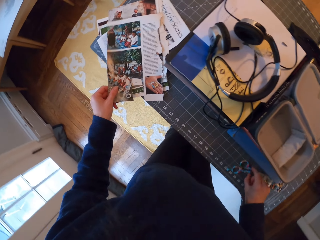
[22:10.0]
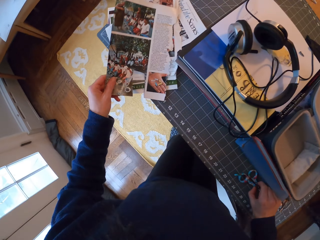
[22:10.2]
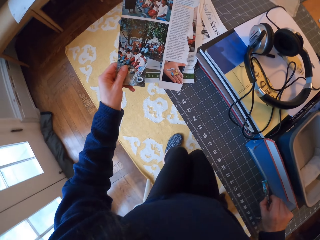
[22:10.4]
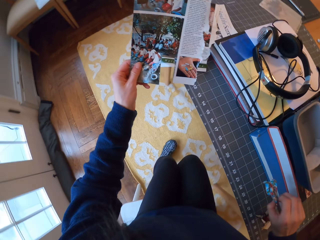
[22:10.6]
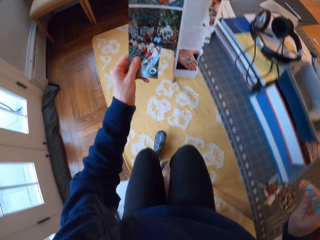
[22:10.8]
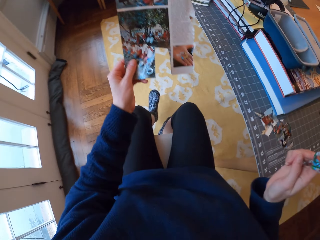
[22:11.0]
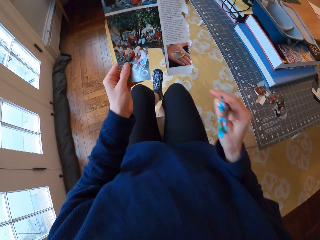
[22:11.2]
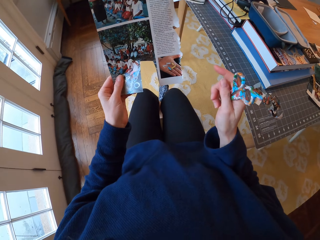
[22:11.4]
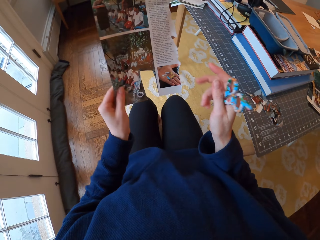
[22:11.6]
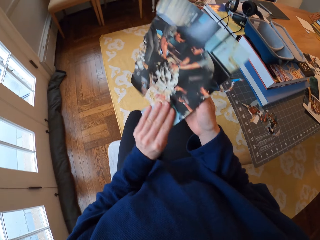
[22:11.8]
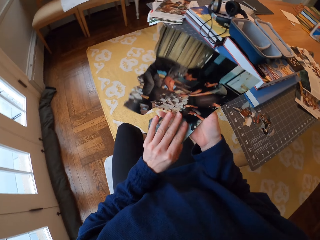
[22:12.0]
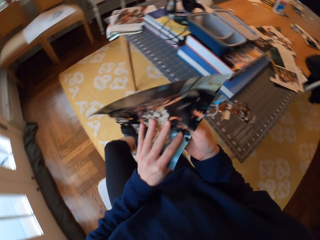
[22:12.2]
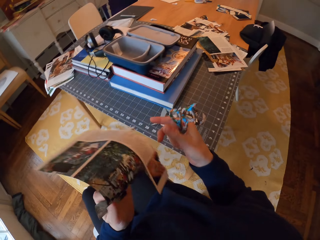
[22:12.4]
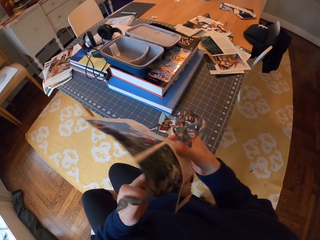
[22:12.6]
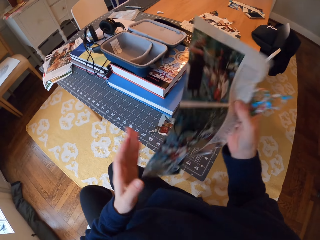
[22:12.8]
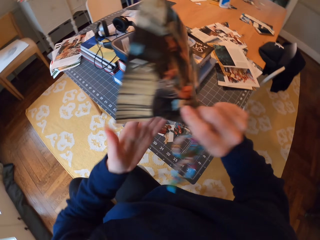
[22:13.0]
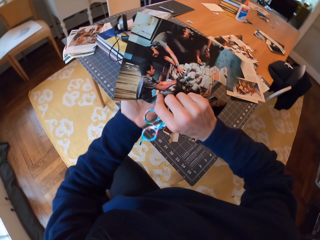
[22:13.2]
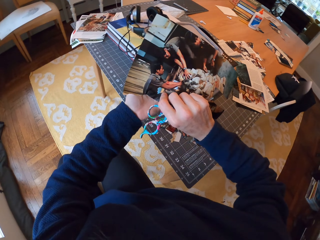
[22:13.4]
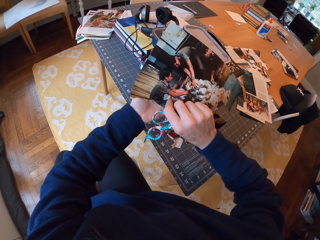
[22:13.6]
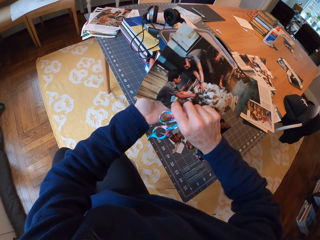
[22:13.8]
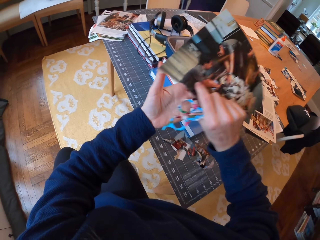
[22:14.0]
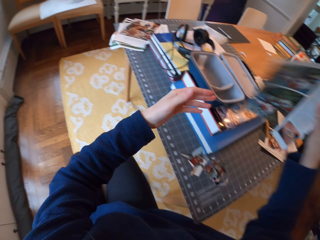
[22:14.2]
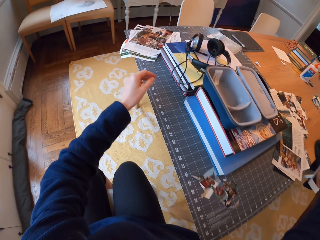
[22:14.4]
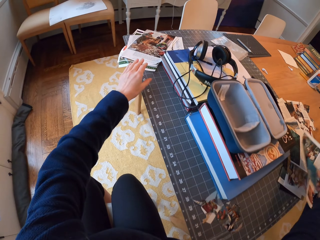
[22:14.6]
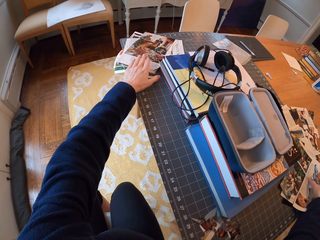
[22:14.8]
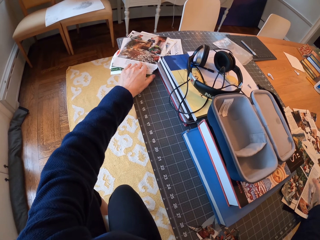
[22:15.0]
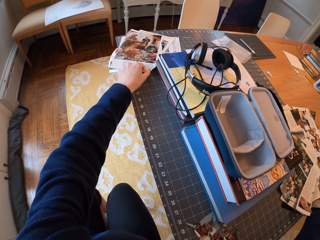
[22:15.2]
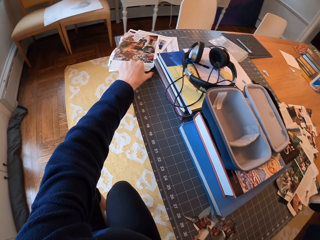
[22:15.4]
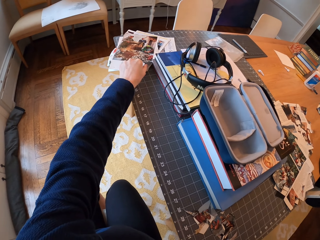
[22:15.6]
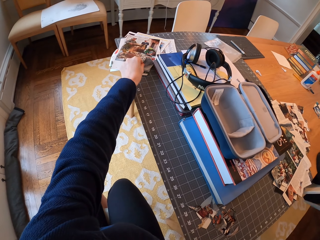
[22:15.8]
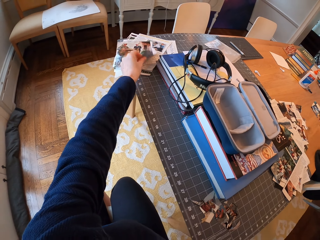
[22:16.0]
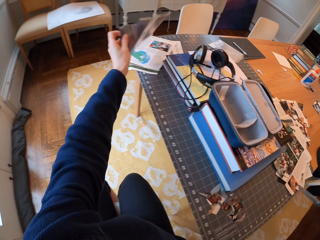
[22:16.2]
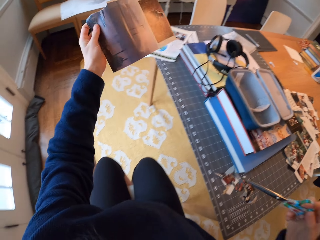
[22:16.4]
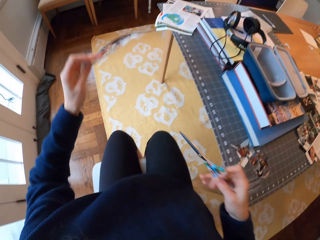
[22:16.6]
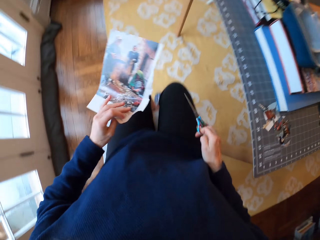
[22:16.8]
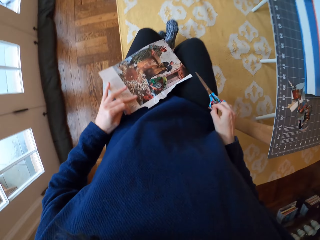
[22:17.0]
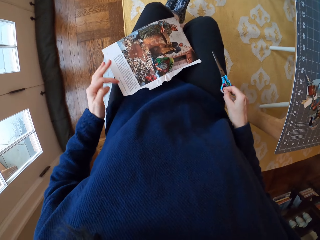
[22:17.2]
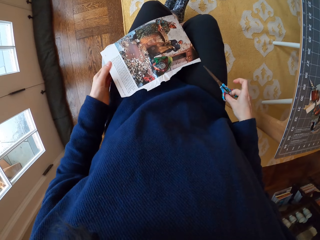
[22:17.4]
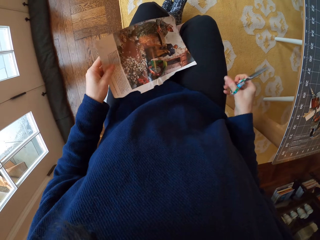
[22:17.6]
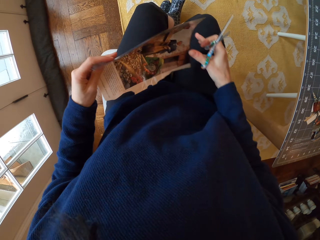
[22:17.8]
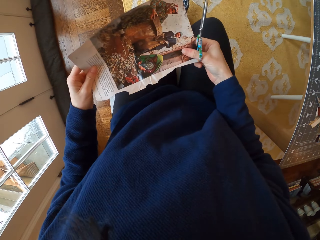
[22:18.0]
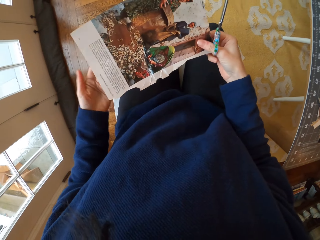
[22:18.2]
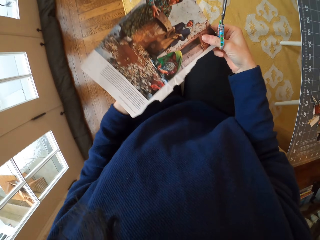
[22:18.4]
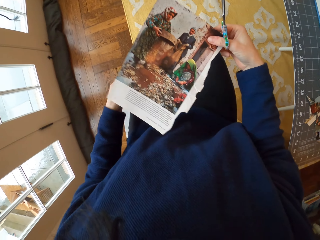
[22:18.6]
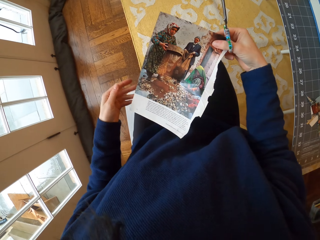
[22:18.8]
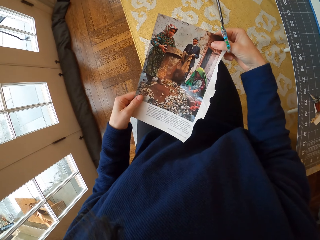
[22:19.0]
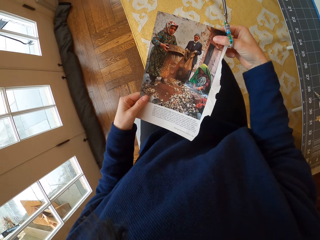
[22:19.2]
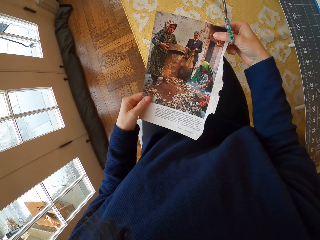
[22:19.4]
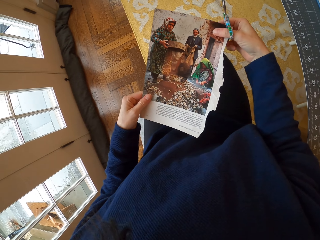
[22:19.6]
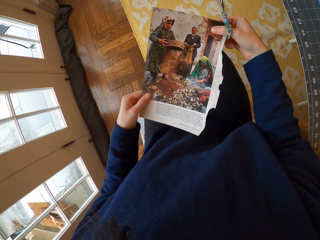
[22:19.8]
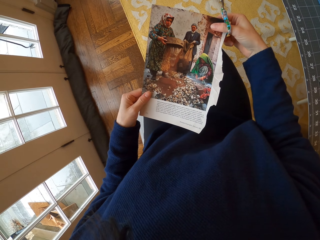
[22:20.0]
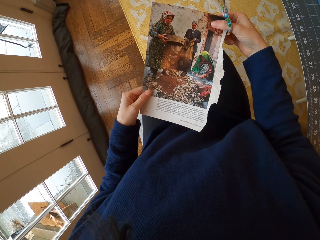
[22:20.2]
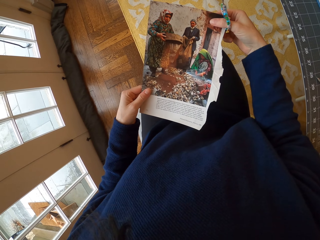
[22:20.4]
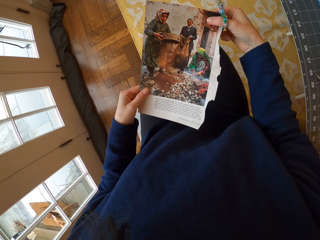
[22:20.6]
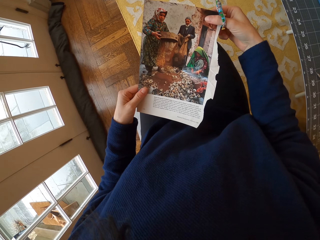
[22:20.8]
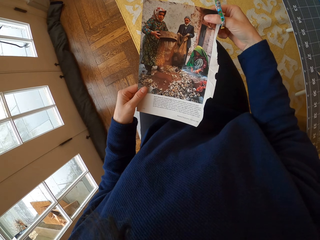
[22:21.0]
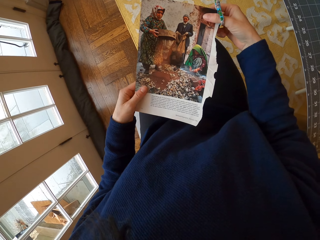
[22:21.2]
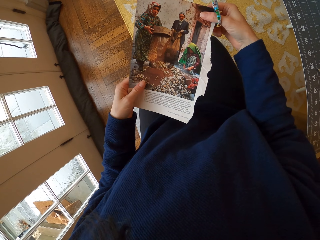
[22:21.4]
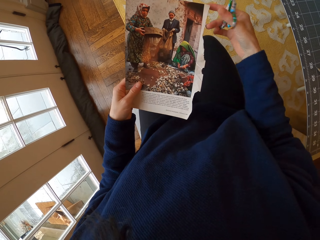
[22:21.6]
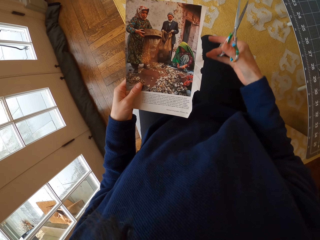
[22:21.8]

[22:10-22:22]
The camera wearer picks the scissors. They sit on the chair. They turn the paper. They pass the paper to the right hand. They turn the paper. They stare at the paper. They place the paper on the table. They pick the paper. They place the paper on the thigh. They pick the paper. They pass the paper to the right hand. They hold the paper with both hands. They stare at the paper.

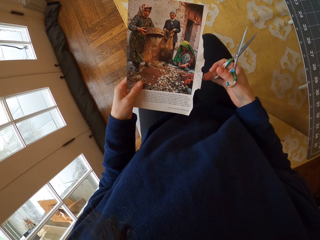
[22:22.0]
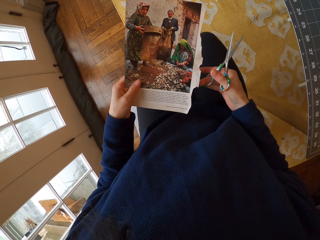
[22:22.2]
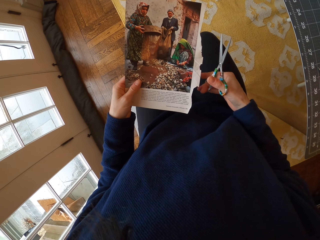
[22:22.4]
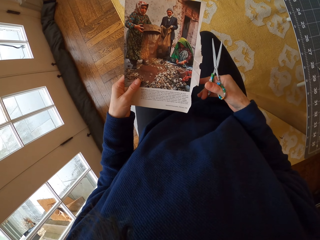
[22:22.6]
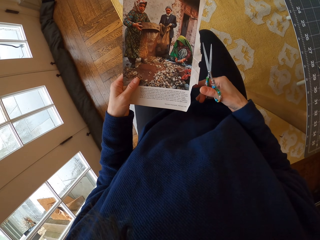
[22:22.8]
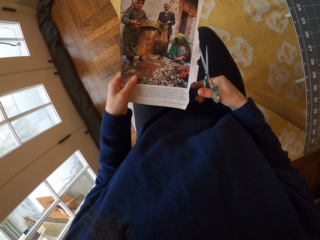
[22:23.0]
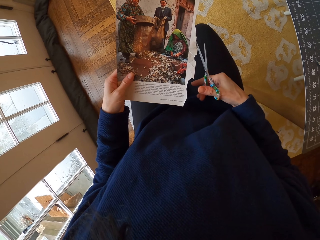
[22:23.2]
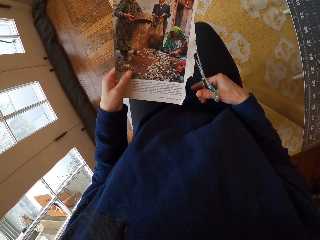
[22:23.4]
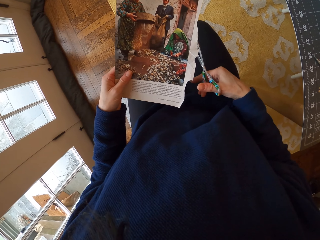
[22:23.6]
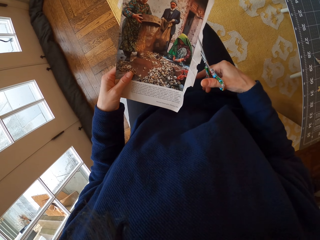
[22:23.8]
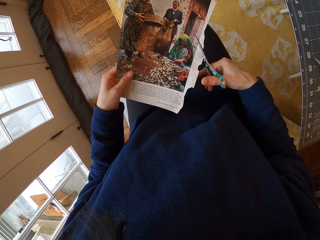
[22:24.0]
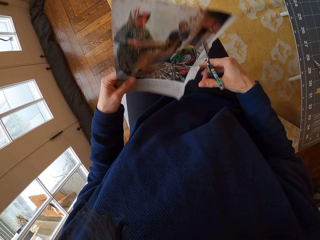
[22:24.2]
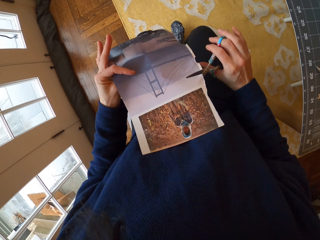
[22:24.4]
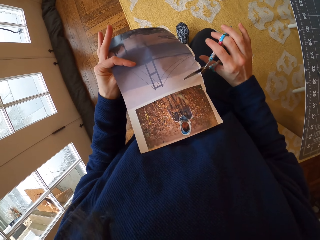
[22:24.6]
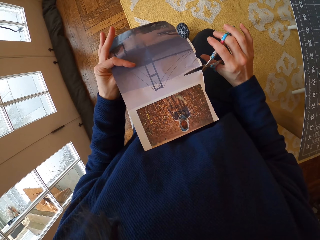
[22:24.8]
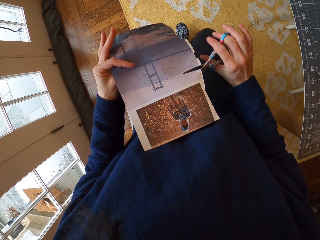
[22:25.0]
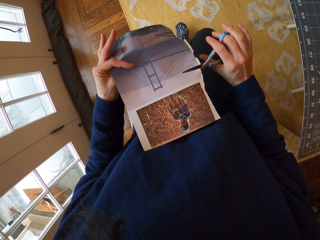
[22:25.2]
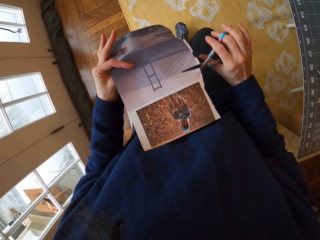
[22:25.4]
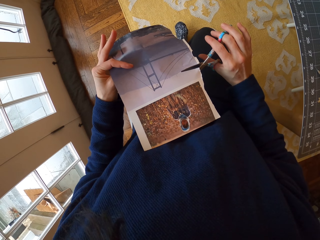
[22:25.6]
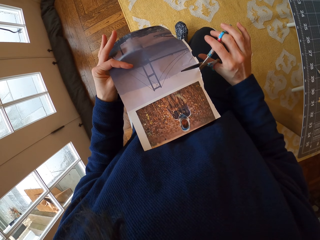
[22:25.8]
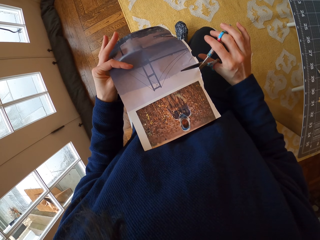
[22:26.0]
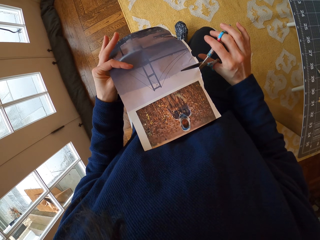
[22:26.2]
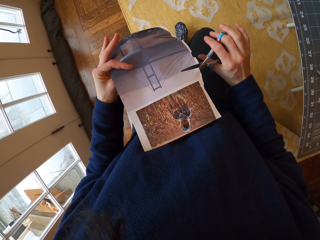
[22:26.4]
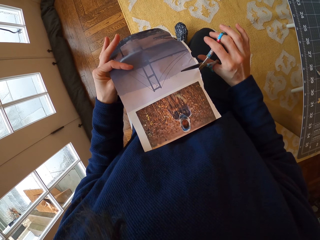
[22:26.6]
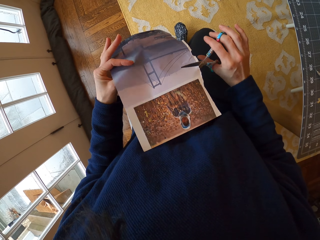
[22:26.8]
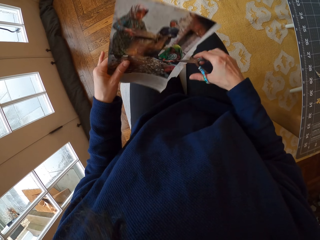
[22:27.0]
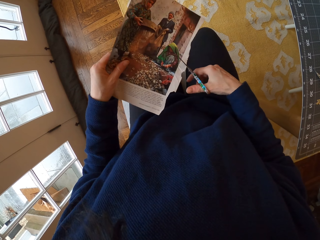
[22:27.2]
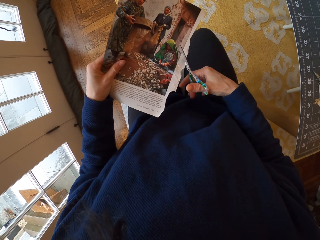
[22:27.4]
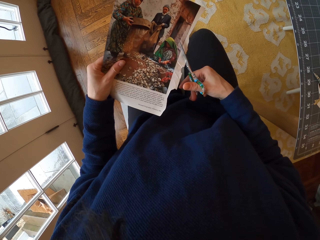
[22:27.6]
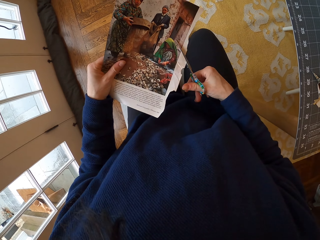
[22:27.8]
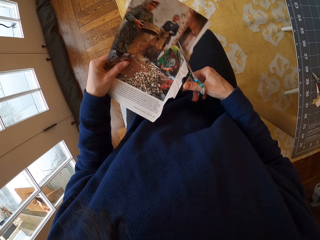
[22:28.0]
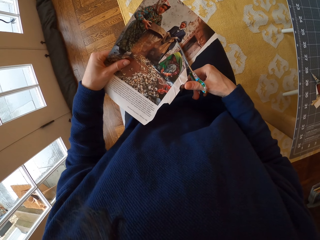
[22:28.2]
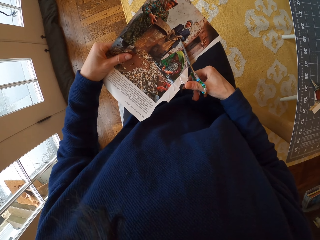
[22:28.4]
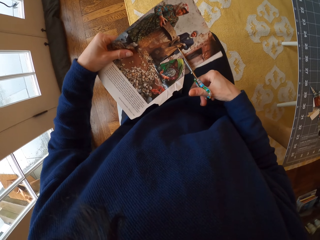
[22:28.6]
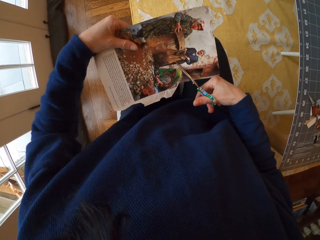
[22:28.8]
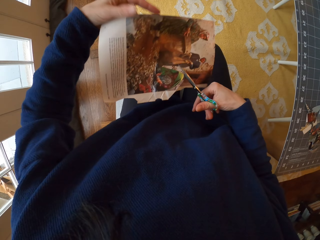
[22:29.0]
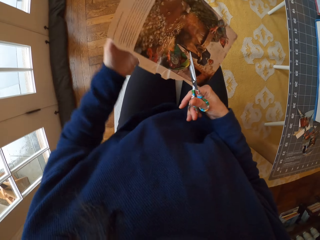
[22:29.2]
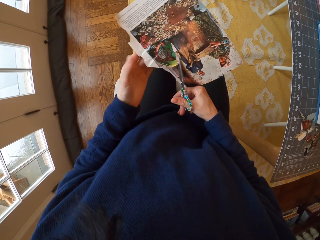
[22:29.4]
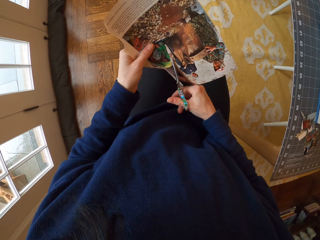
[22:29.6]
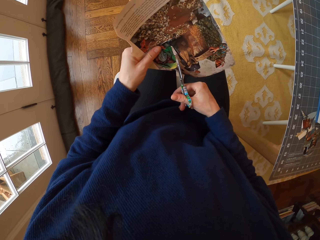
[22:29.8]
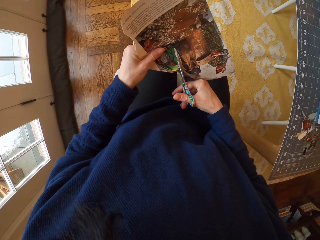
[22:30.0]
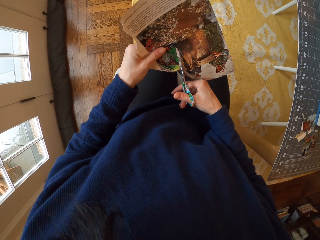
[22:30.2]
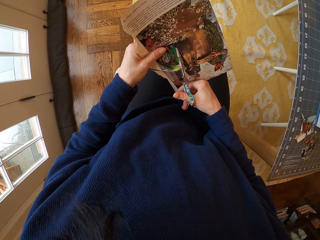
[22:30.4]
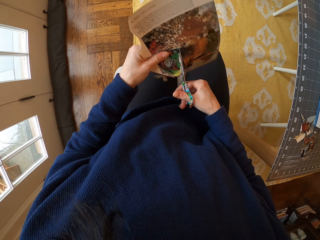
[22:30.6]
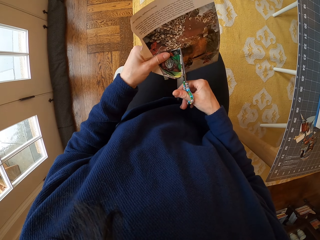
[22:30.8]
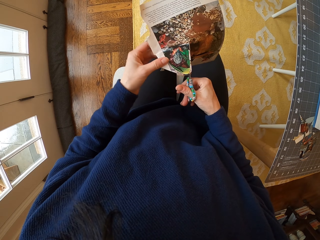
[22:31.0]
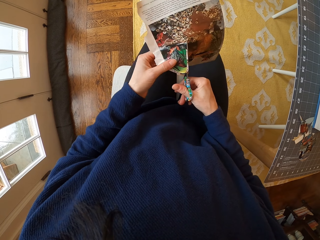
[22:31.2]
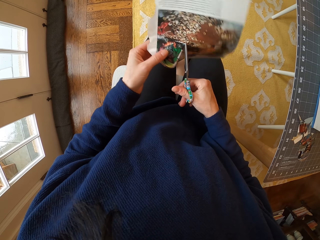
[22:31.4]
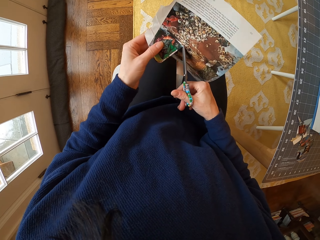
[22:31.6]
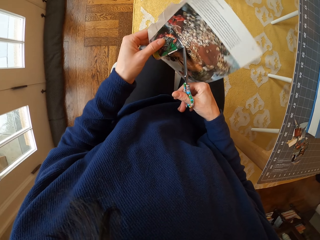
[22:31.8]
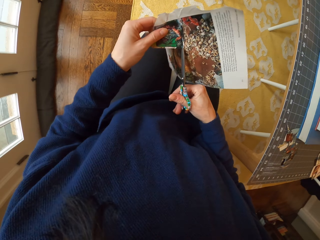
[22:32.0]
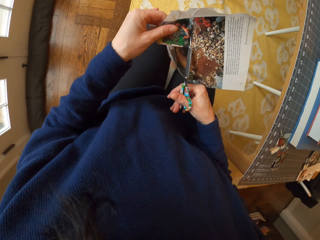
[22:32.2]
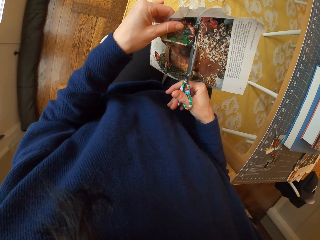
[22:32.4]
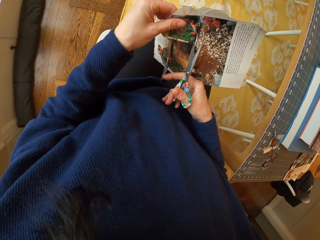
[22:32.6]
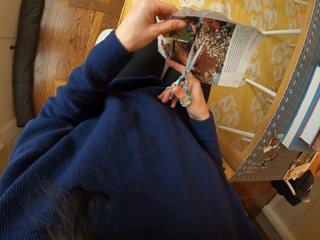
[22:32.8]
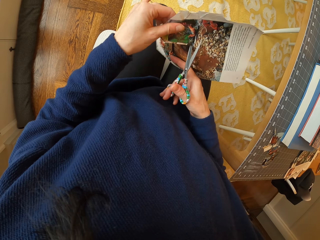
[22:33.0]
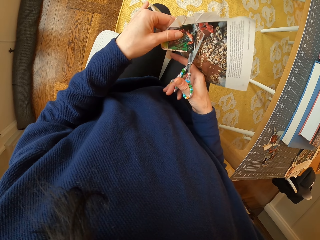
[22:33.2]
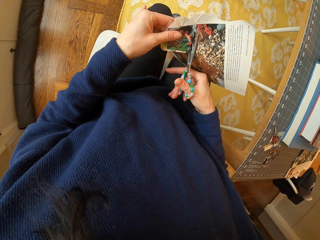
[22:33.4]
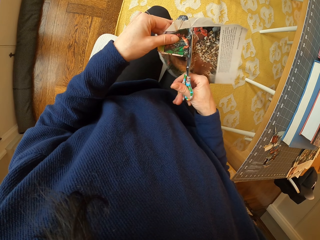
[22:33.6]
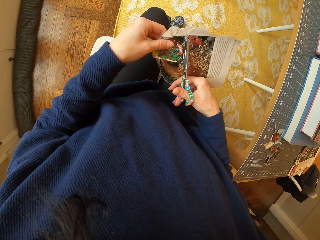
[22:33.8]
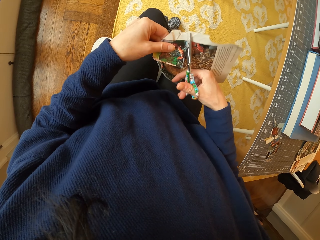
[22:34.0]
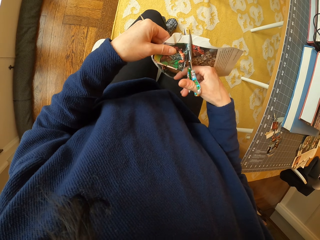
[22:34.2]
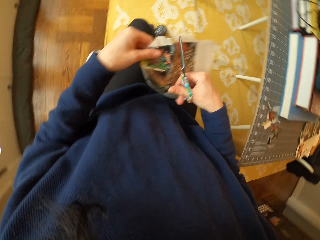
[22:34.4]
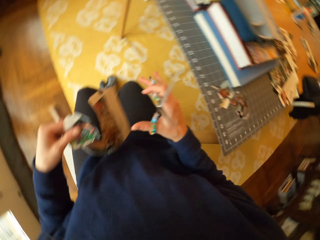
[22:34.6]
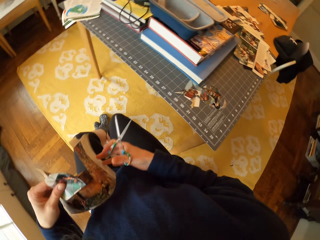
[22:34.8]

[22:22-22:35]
The camera wearer holds the paper with one hand. They put the scissor in the paper. They turn the paper. They cut the picture with scissors. They stare at the paper. They turn the paper. They cut the paper with the scissor. They unhand the paper. They hold the paper. They cut the paper with the scissor. They rotate the paper. They cut the paper with the scissor.
